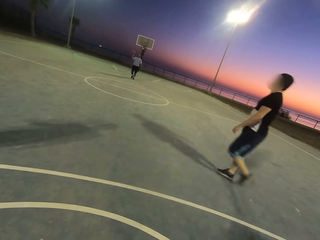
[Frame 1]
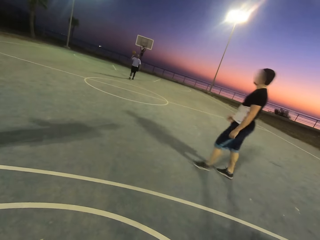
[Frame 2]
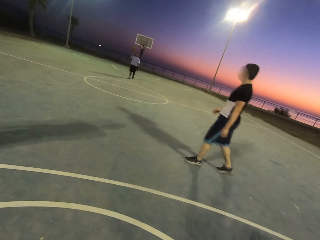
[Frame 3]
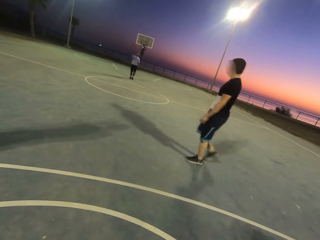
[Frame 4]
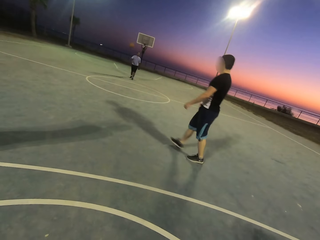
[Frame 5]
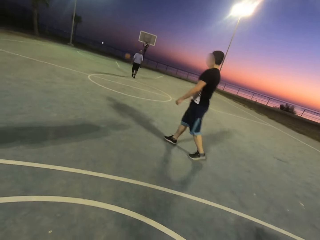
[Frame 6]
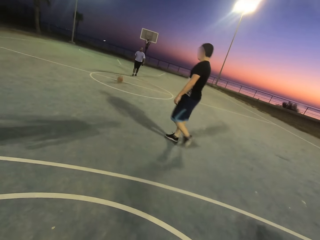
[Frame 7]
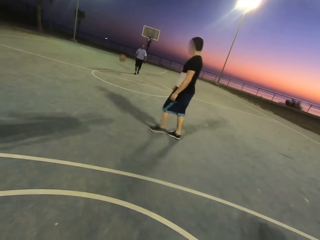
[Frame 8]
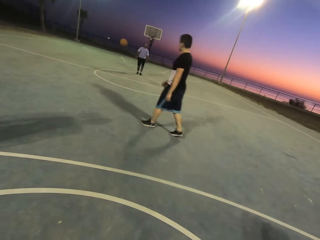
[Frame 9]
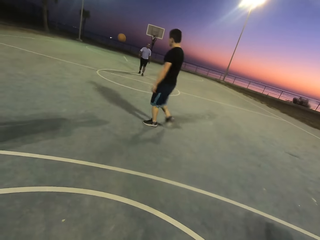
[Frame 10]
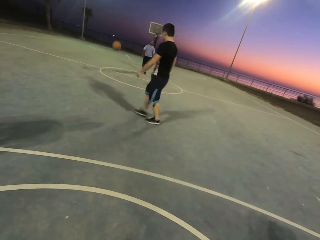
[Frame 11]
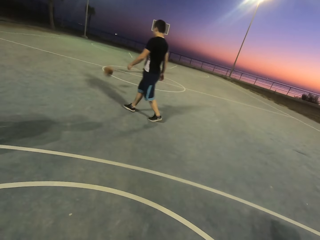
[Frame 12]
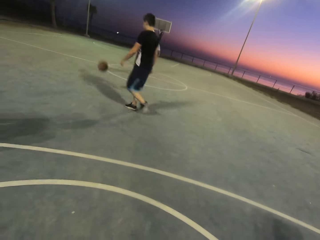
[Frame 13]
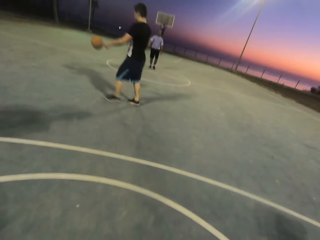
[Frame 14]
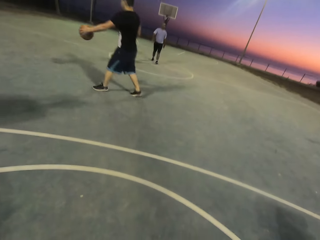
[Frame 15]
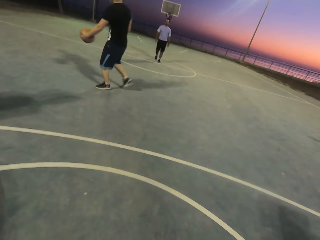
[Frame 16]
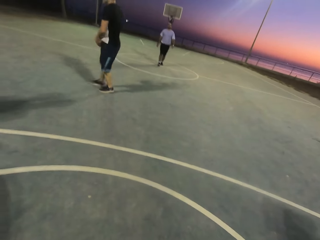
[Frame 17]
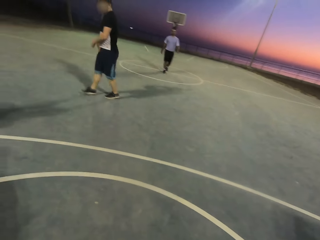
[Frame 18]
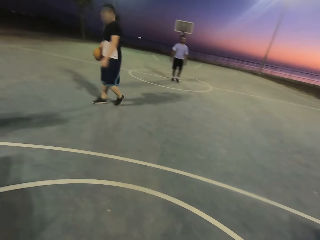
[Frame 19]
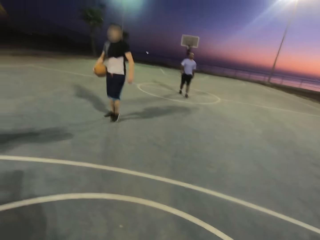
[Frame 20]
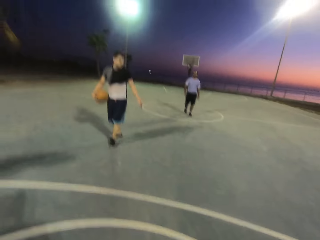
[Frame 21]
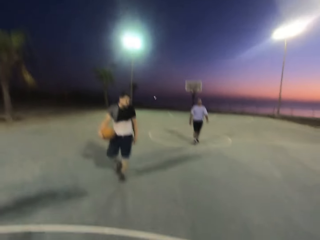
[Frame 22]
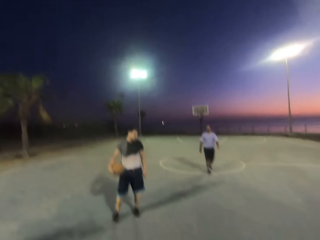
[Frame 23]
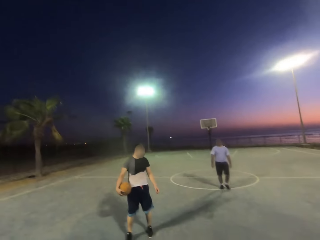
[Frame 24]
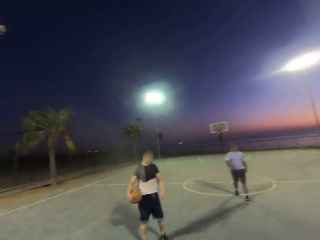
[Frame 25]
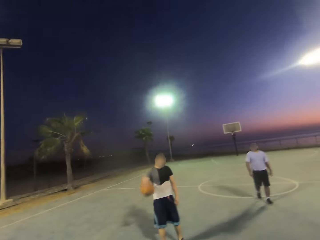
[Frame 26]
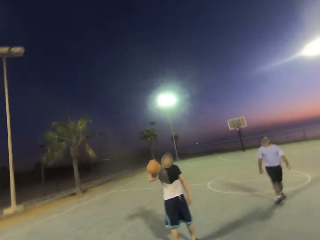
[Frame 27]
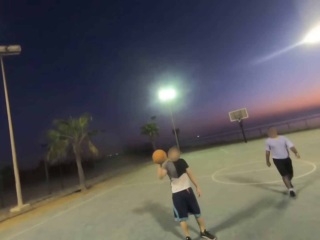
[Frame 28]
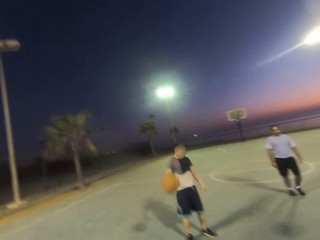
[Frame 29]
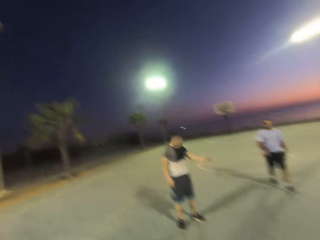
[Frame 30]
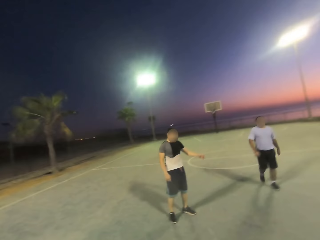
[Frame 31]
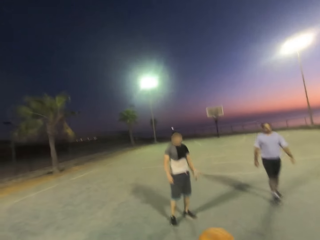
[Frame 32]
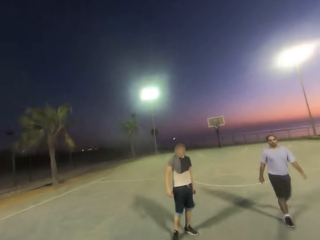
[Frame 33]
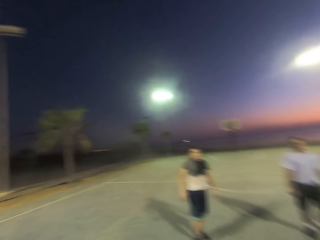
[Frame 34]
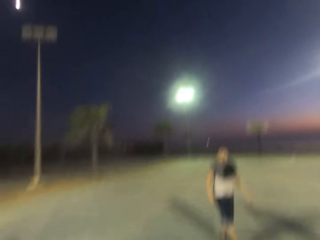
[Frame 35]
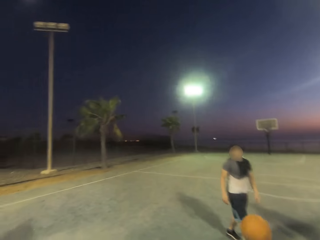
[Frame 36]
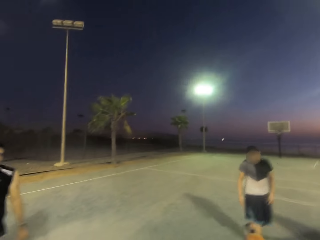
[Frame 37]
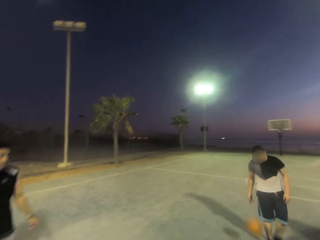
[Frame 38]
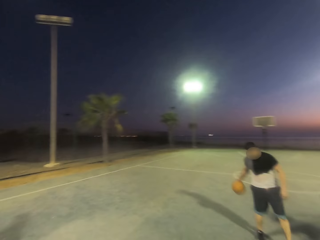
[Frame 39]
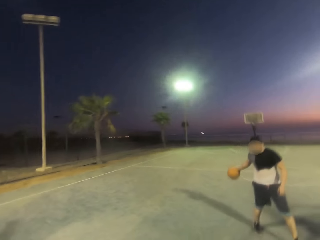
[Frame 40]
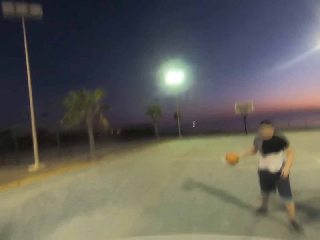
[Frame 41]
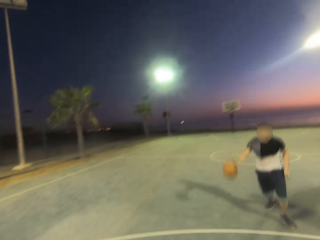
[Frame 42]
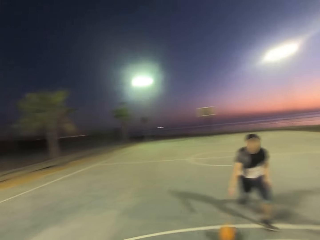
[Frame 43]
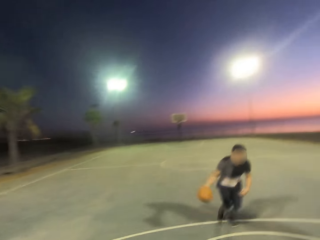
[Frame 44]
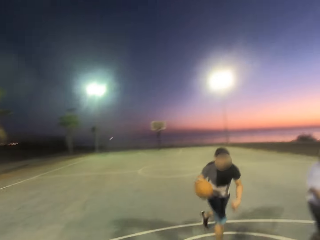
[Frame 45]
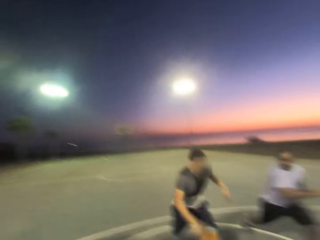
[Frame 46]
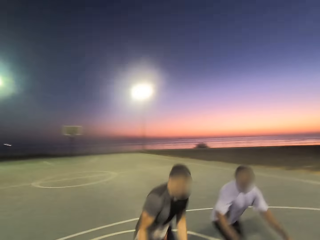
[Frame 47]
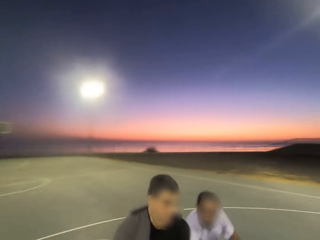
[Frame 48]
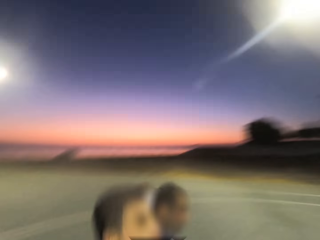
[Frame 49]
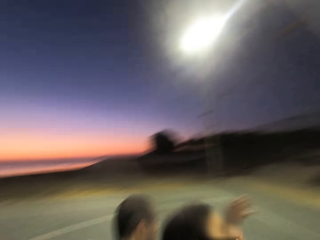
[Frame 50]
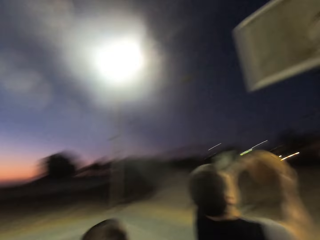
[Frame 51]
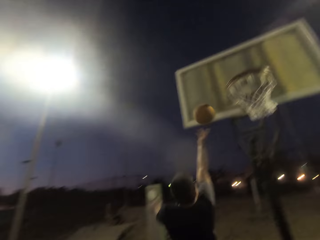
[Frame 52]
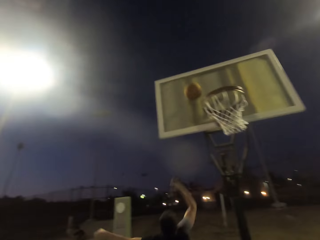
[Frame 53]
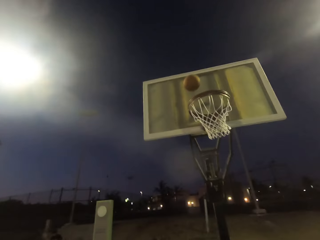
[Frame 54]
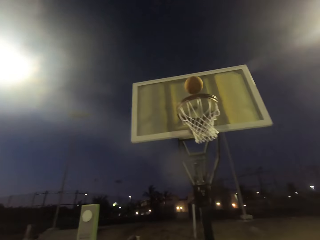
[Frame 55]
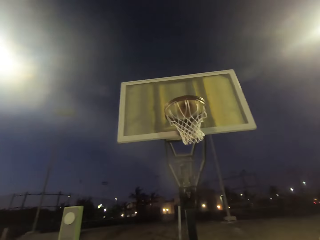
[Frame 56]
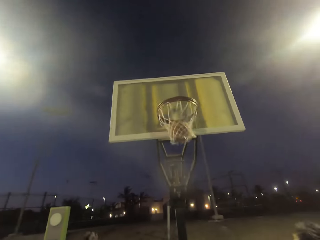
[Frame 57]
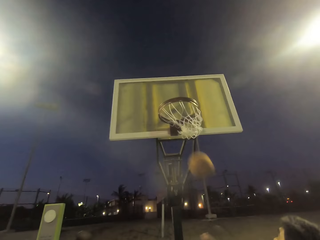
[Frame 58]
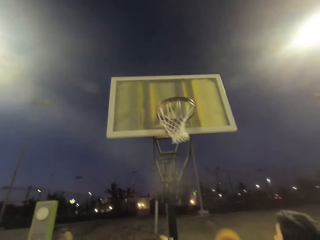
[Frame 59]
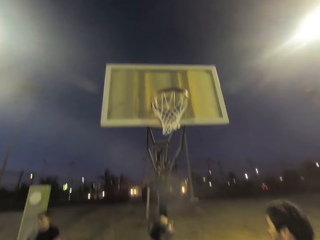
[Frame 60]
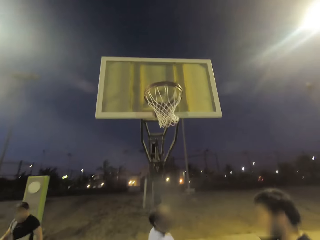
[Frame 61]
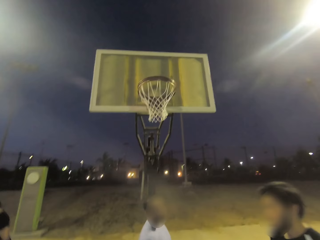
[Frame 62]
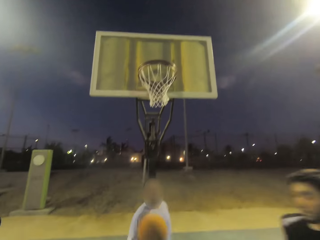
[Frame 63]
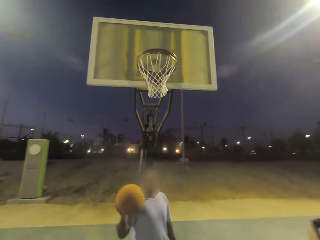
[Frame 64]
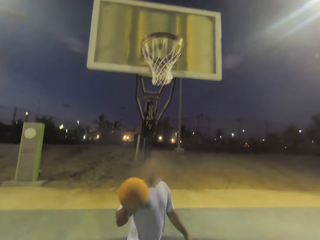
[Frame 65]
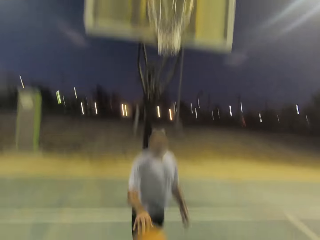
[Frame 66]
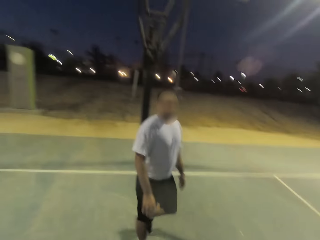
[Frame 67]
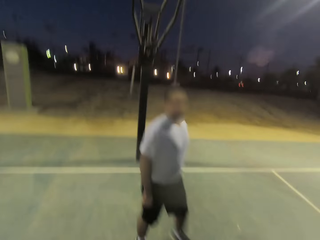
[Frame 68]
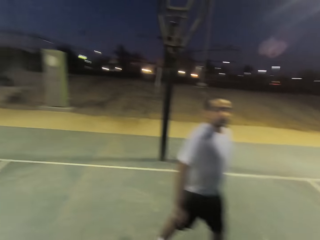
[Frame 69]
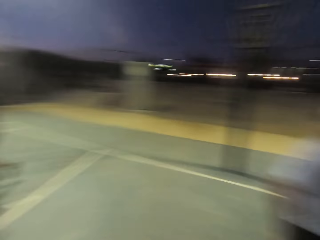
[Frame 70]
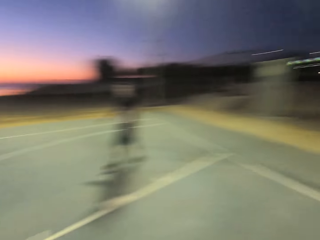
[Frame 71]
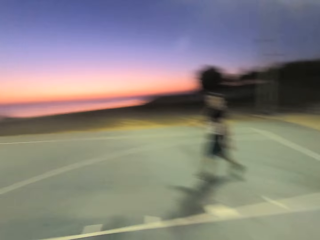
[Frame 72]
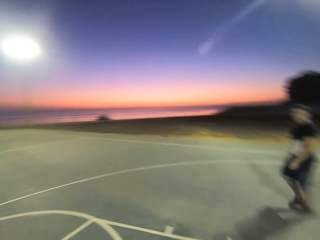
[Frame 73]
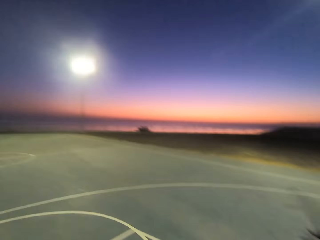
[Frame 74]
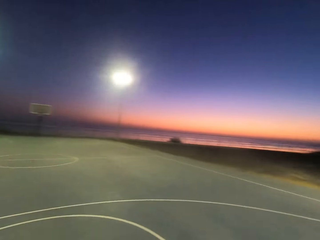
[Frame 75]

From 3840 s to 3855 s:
A man throws the ball. Another man picks up the ball, holds the ball, and walks with the ball. The other man throws the ball, gets back the ball, and dribbles the ball. The other man throws the ball in the hoop. The first man throws the ball and dribbles the ball.

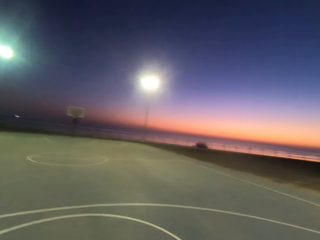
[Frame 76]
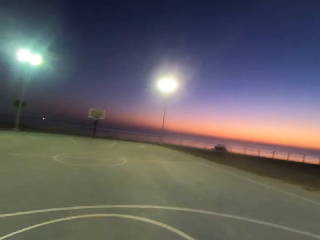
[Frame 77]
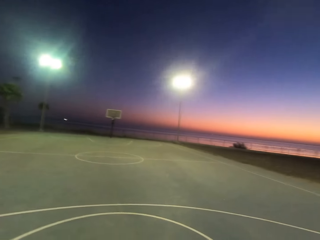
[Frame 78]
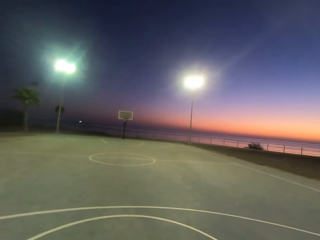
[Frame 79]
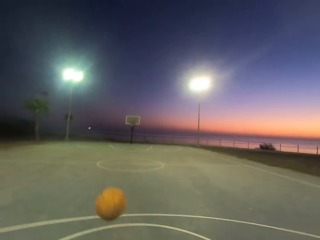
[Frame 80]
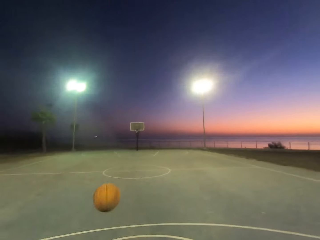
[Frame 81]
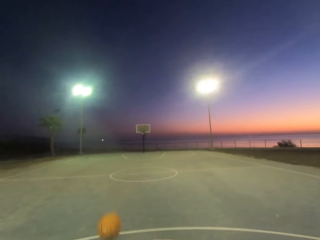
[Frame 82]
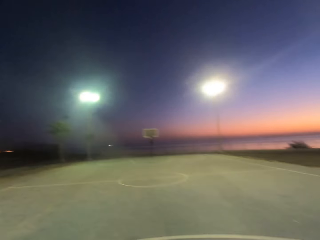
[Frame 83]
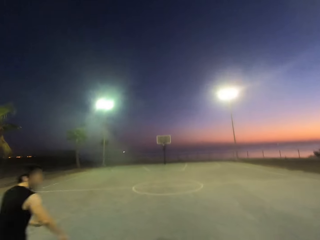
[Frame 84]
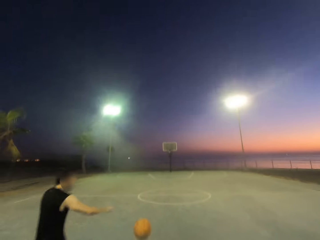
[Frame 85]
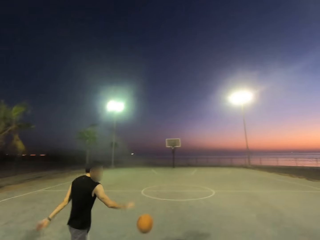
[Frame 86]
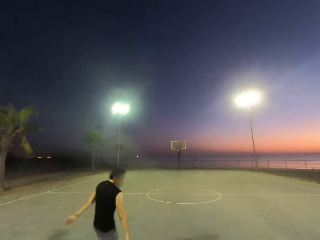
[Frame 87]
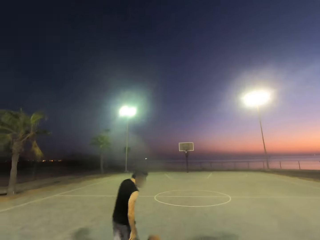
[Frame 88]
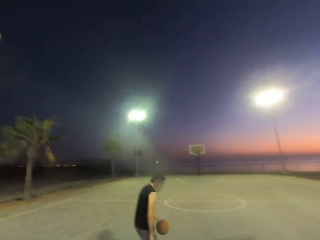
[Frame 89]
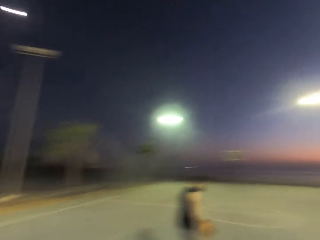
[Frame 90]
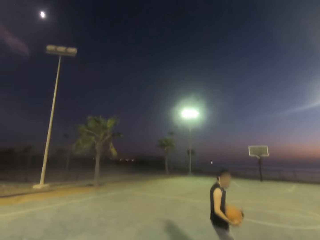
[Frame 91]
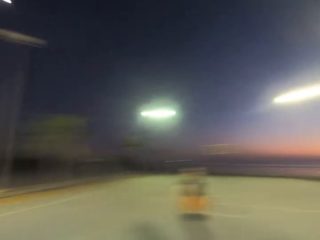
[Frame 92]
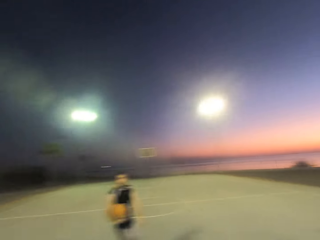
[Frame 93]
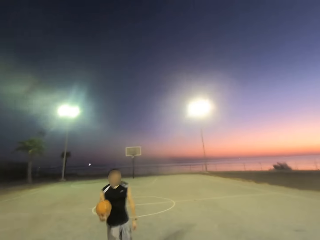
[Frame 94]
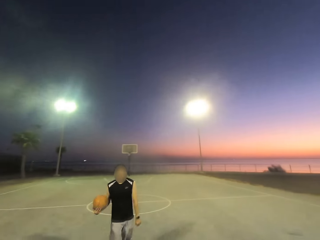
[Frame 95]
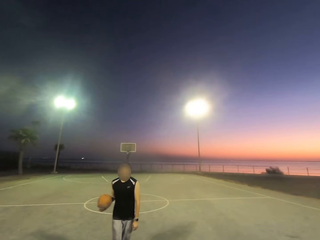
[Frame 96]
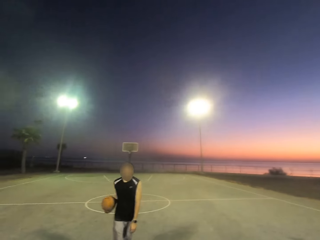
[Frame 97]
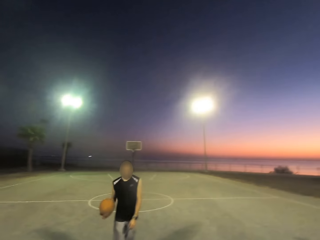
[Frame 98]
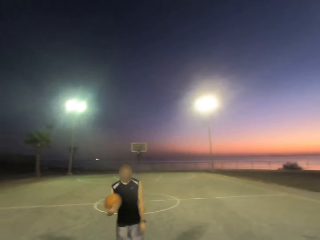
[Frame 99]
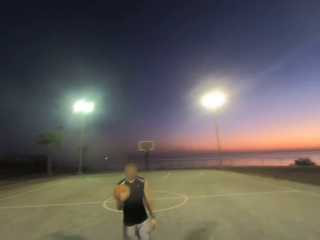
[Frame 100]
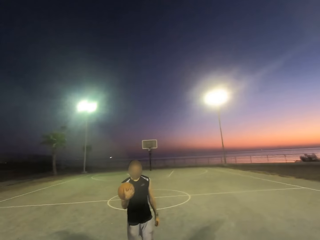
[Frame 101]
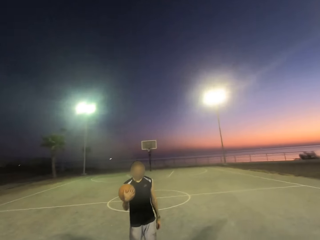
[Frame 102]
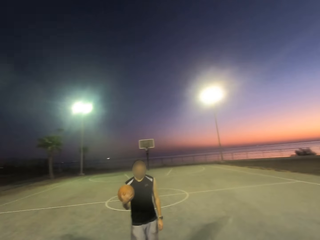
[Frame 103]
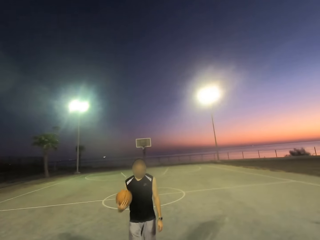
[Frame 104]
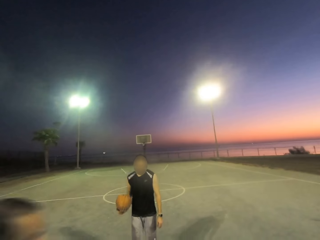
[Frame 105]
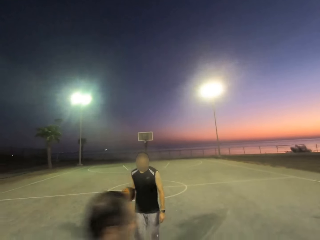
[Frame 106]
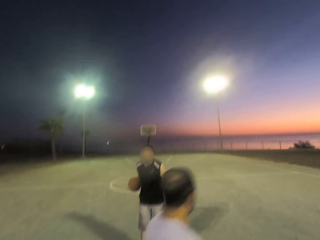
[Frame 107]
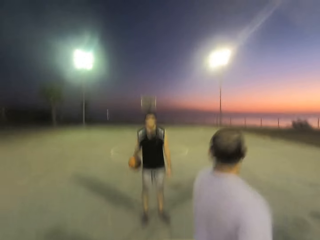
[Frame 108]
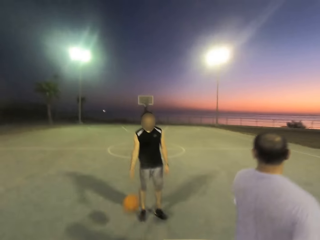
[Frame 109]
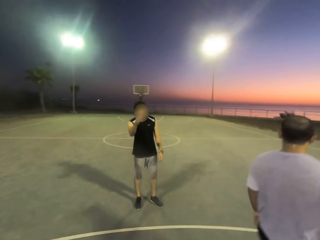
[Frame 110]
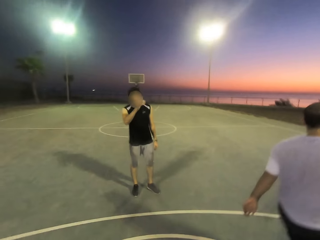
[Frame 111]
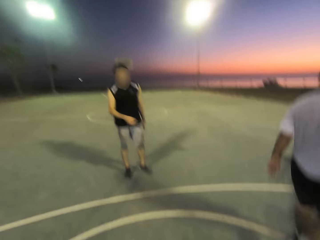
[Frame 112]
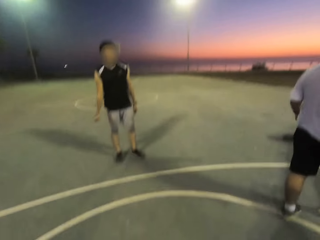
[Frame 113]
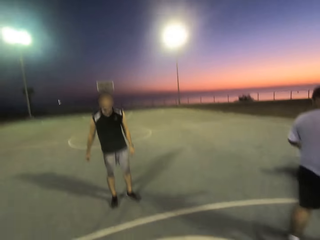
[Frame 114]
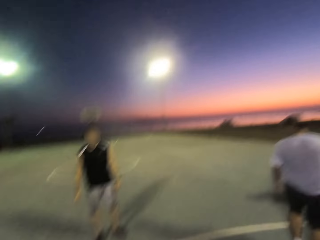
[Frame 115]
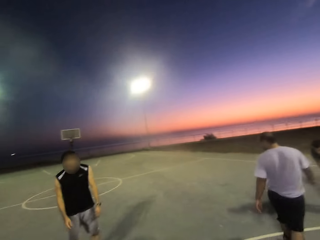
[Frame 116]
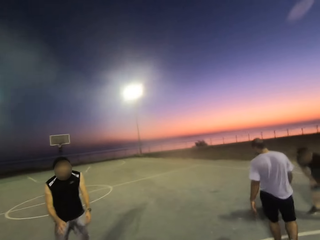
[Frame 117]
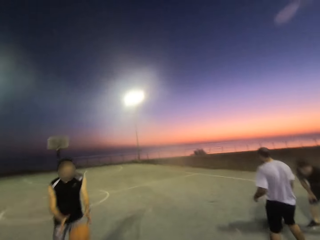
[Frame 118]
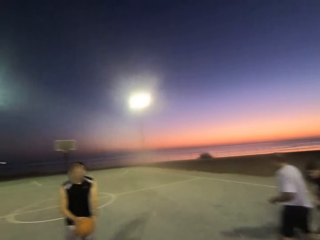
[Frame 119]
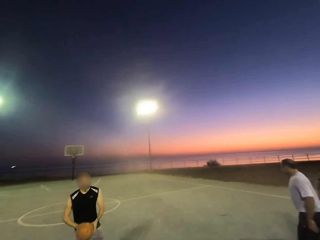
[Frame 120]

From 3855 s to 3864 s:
A man picks up the ball. The man holds the ball. The man throws the ball.
